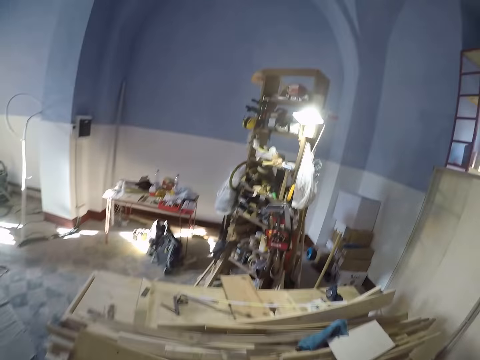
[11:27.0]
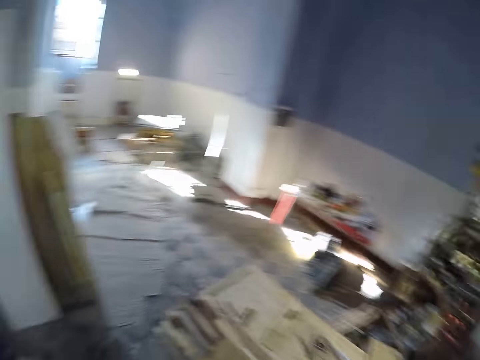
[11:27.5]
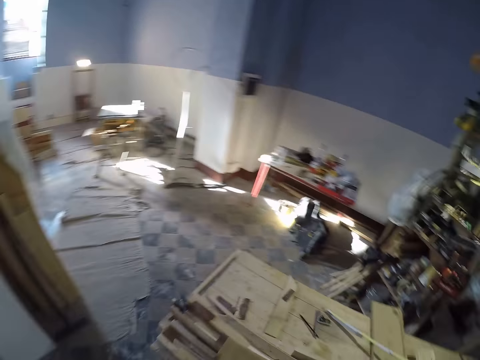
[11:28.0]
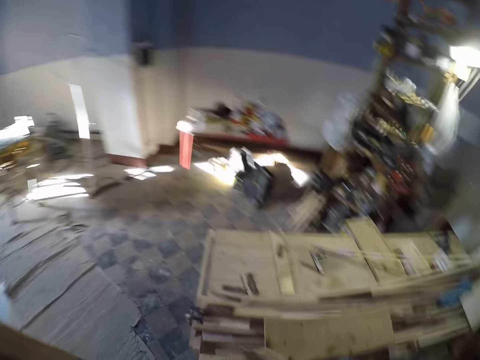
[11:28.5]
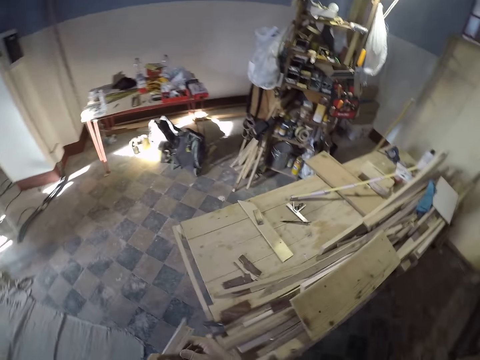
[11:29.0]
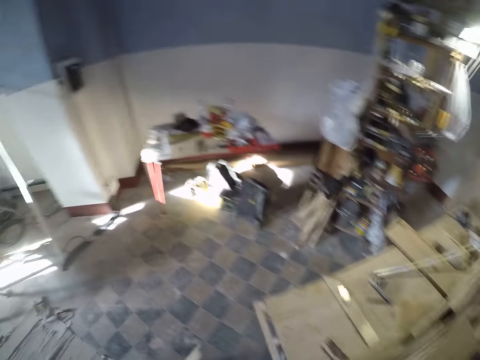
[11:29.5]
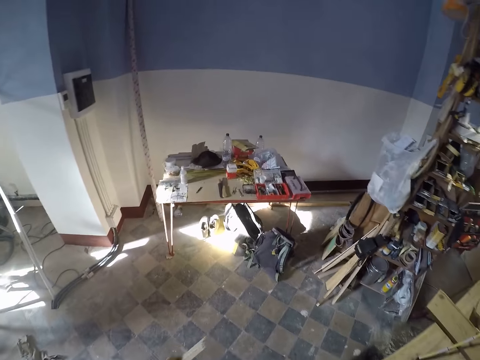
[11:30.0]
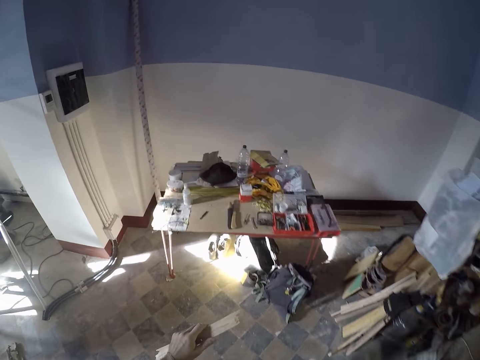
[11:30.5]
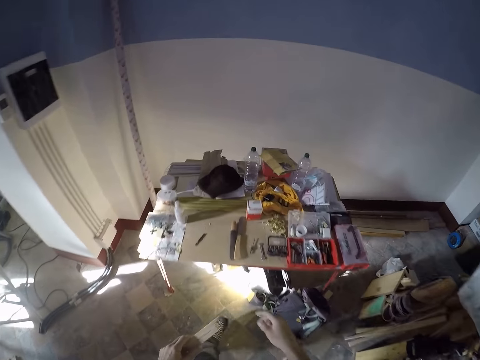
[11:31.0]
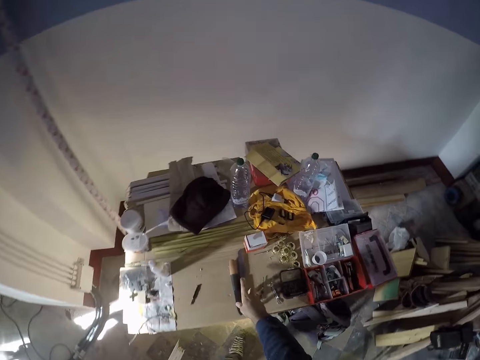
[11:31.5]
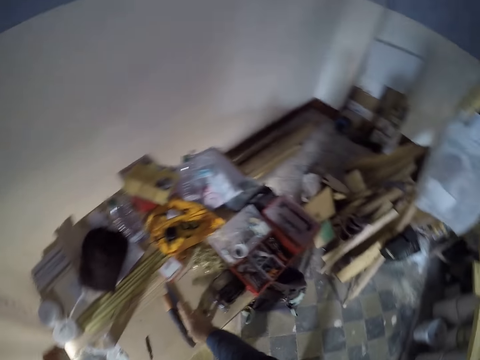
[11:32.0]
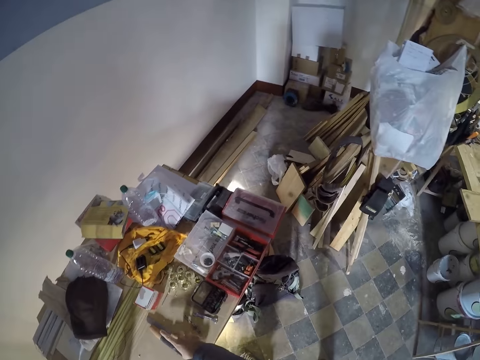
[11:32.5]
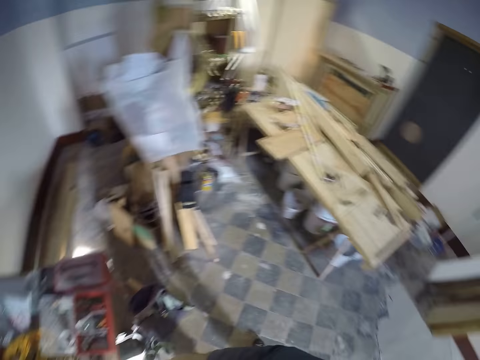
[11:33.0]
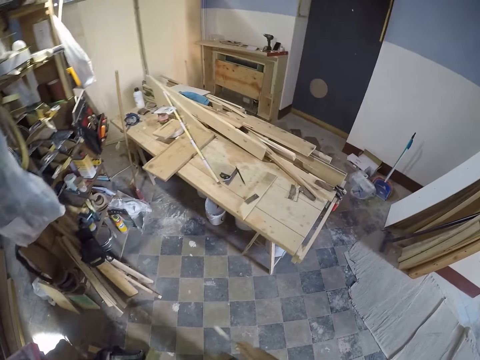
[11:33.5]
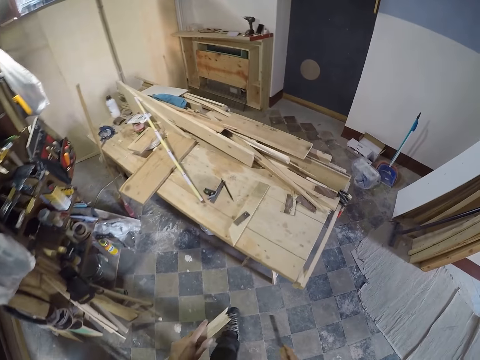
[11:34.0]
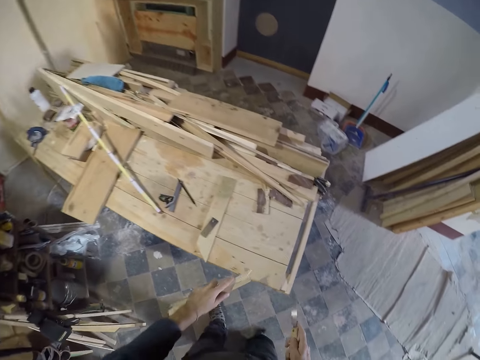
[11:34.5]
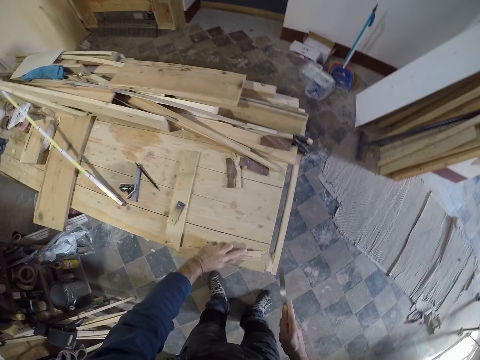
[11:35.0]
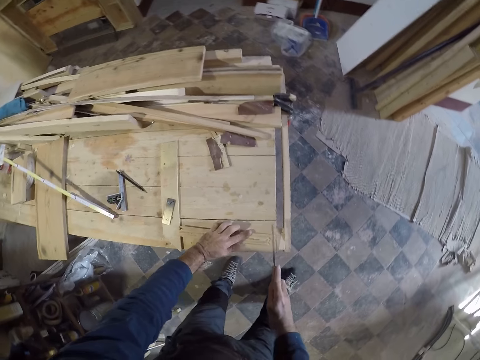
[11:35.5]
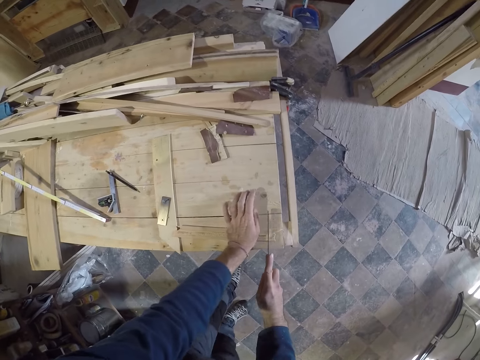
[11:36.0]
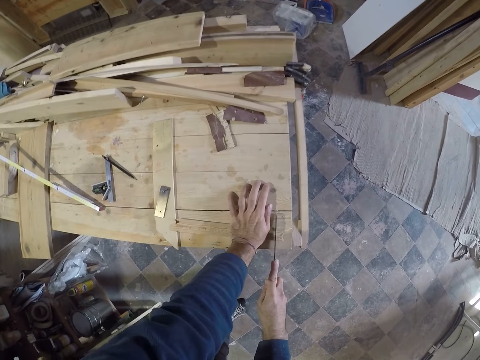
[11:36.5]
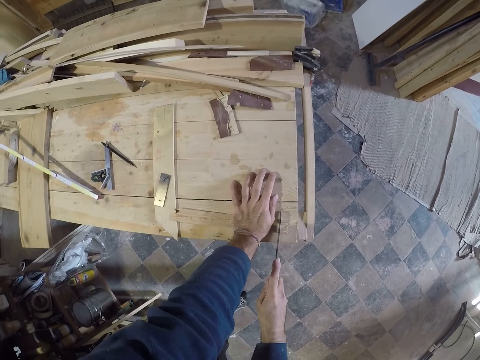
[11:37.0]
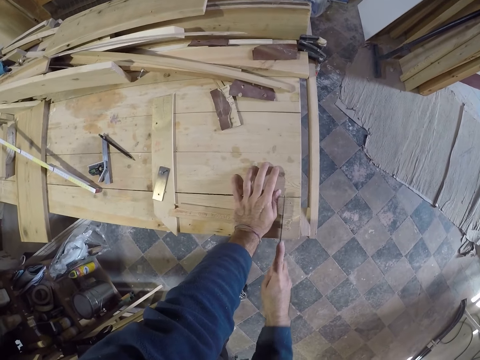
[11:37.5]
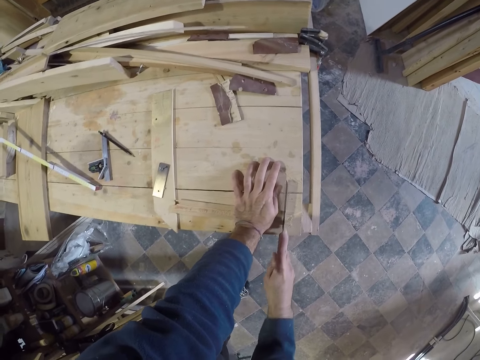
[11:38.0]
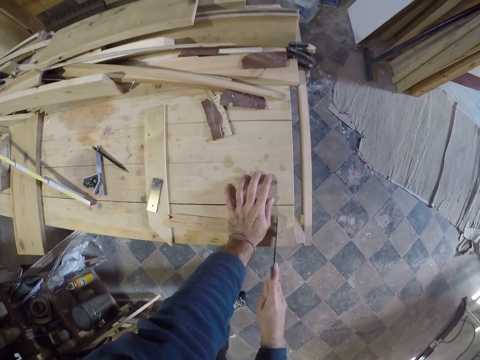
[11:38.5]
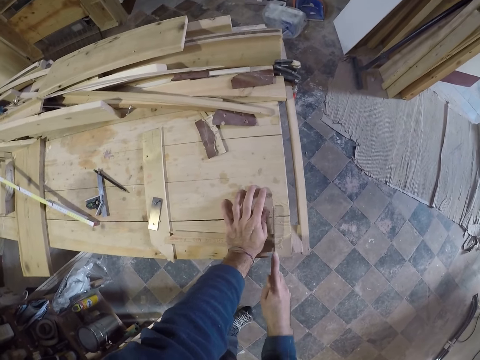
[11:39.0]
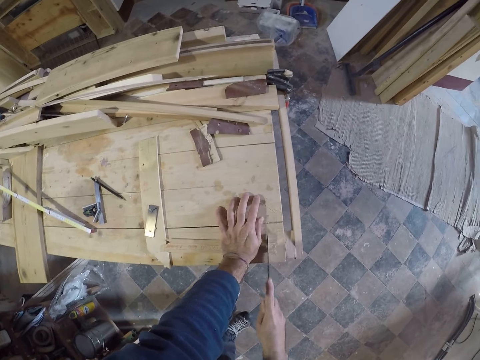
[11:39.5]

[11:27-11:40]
The camera wearer puts the wood down. He walks. He picks up a mini saw from the table with his right hand. He walks. He places the small piece of wood on the table with his left hand. He cuts the small piece of wood with the mini saw in his right hand.

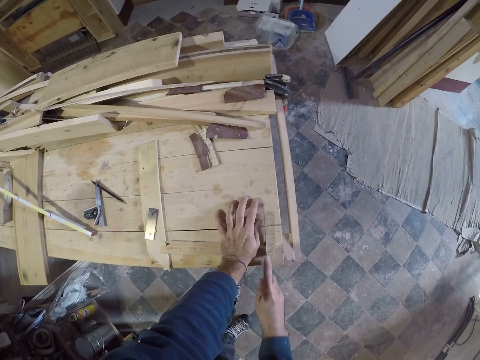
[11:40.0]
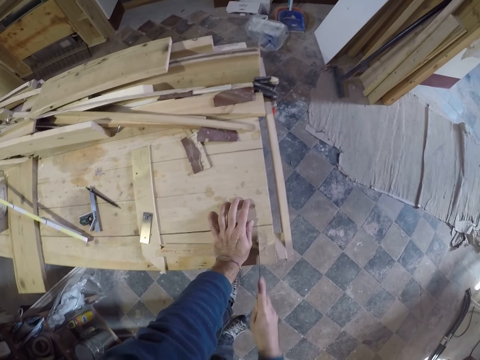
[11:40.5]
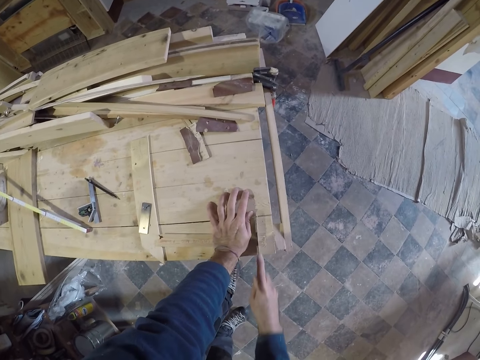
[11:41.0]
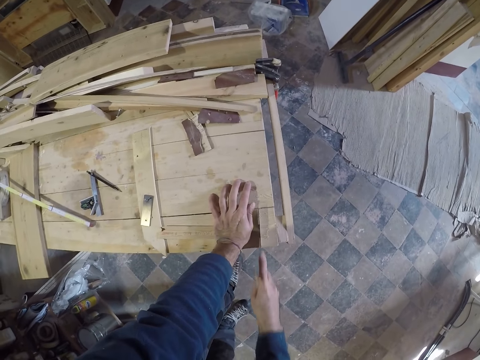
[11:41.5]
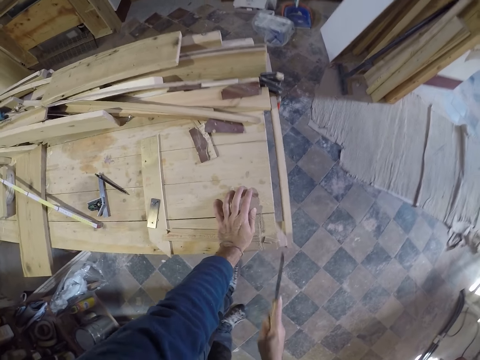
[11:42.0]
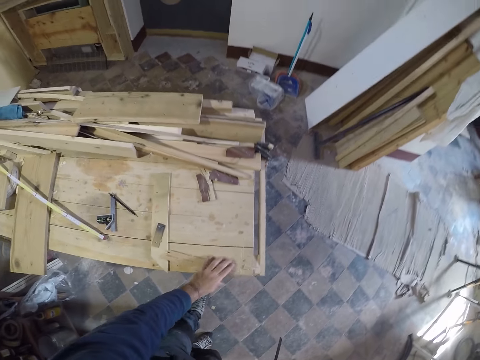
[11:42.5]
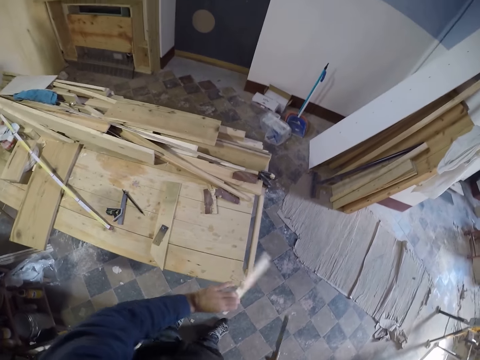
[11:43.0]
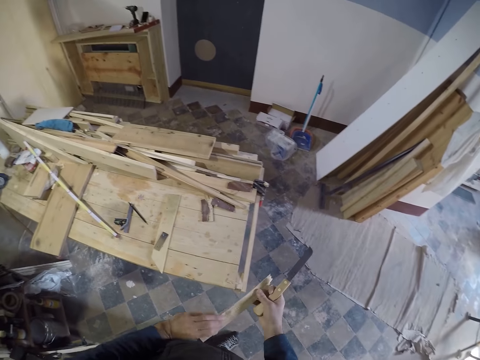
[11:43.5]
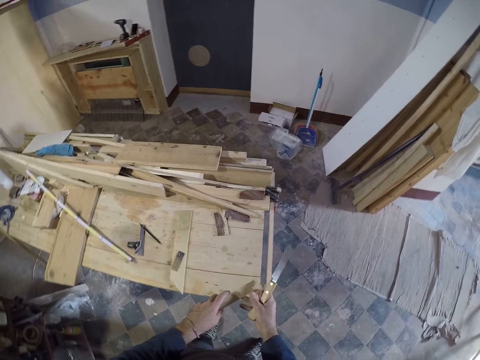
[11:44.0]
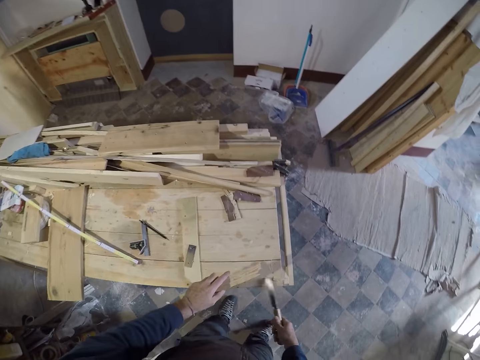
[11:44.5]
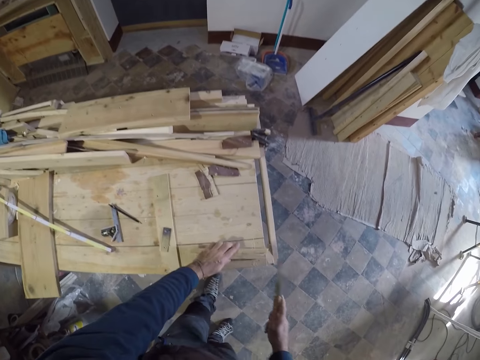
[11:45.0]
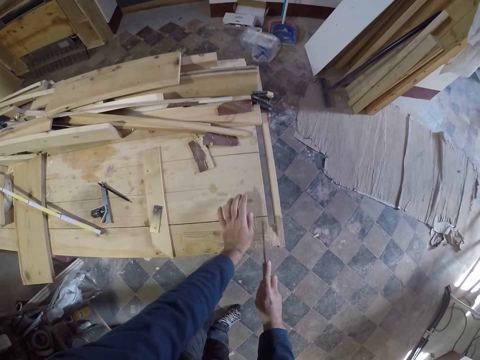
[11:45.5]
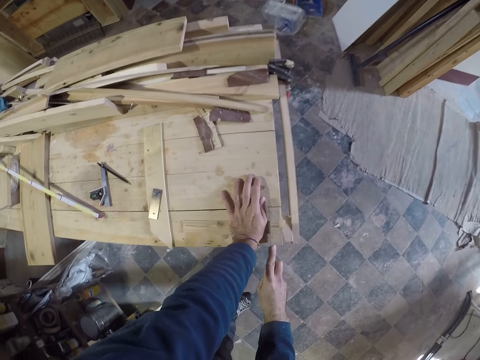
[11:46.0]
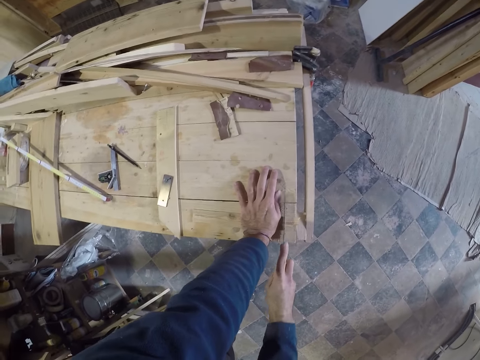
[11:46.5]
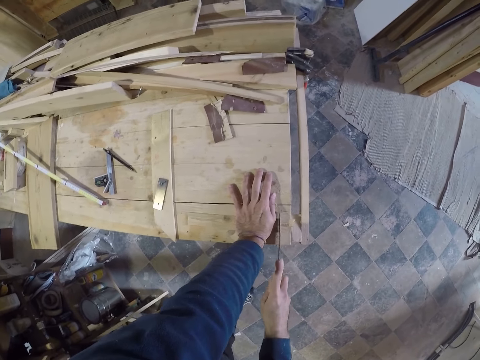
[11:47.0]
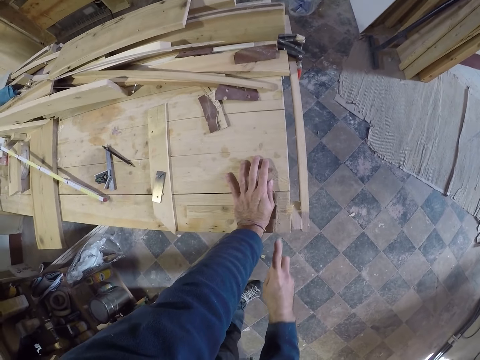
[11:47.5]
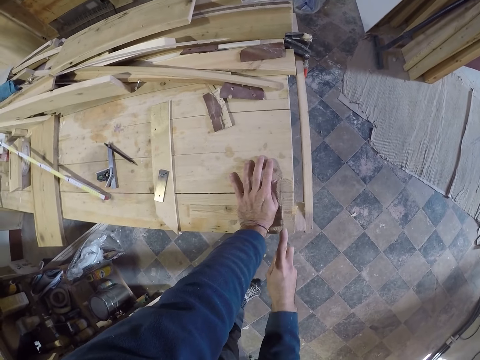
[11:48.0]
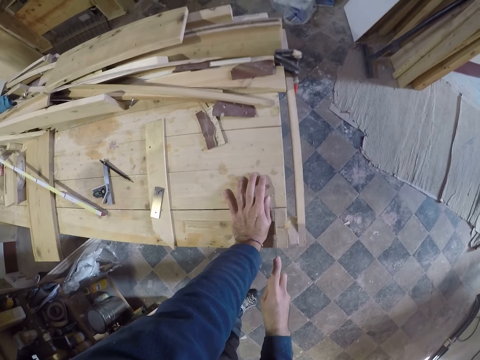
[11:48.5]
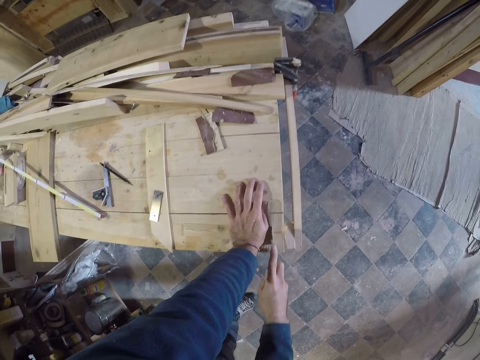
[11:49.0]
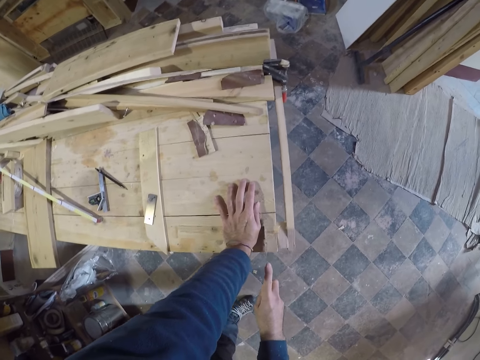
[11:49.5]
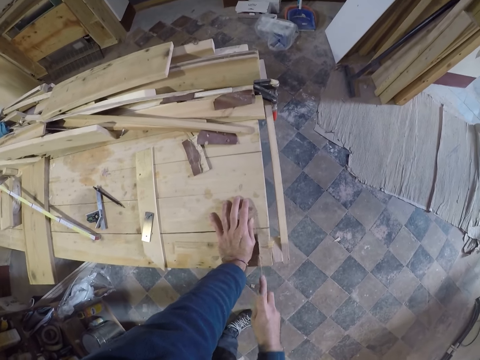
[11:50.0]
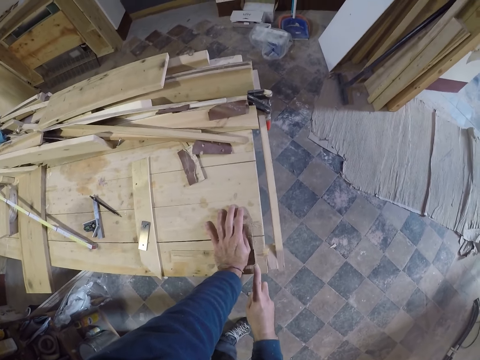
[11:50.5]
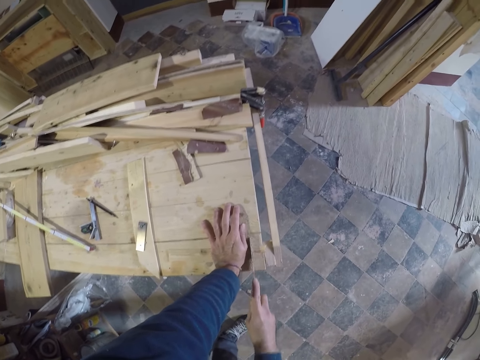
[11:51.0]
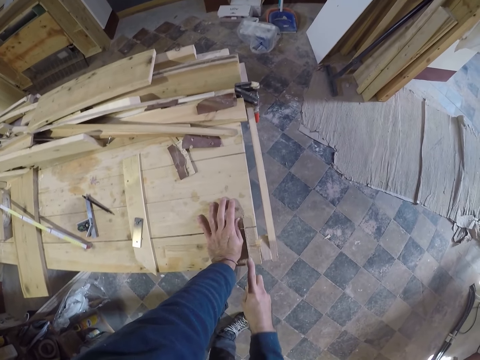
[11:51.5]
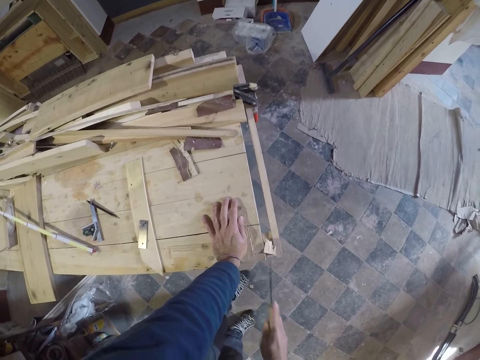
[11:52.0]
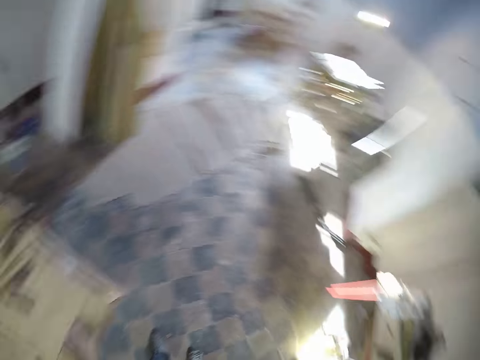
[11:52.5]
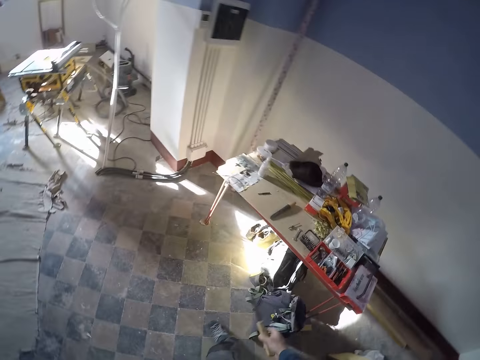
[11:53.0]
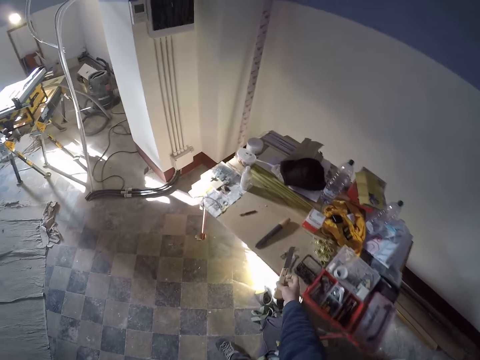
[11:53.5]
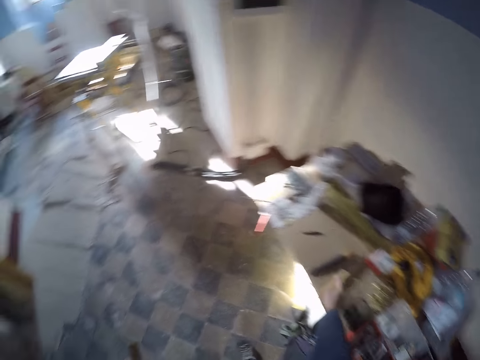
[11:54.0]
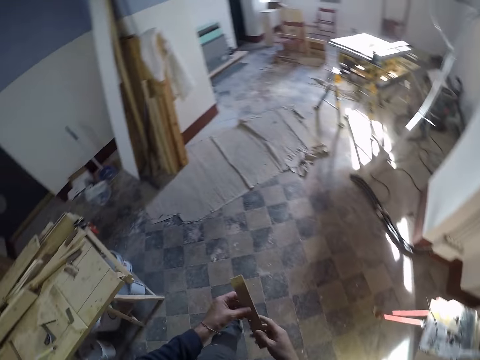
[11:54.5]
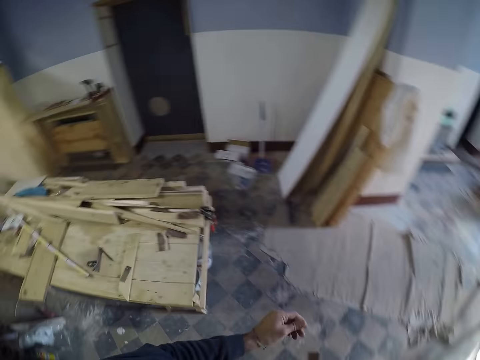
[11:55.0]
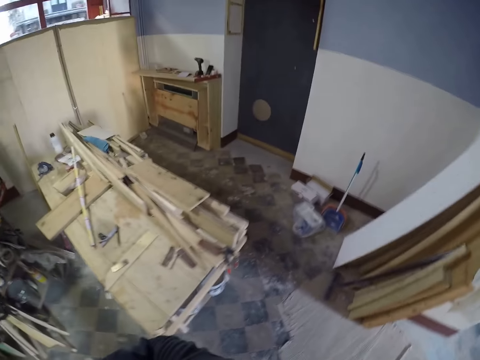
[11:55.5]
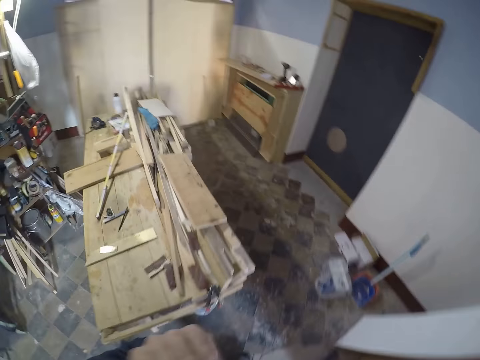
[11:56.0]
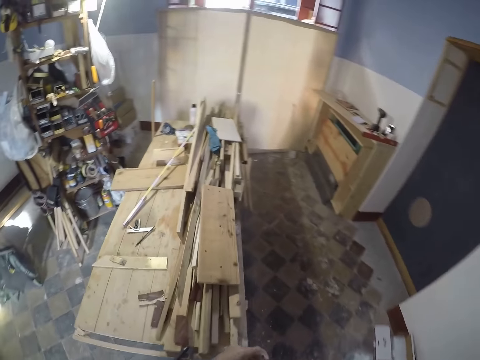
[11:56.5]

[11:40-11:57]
The camera wearer picks up the small piece of wood from the table with his left hand. He turns the wood. He holds the small piece of wood with his hands. He places the small piece of wood on the table with his left hand and pushes a flint of wood from the table with the mini saw in his right hand. He cuts the small piece of wood with the mini saw in his right hand. He walks. He places the mini saw on the table with his right hand. He holds the small piece of wood with his hands. He walks.
